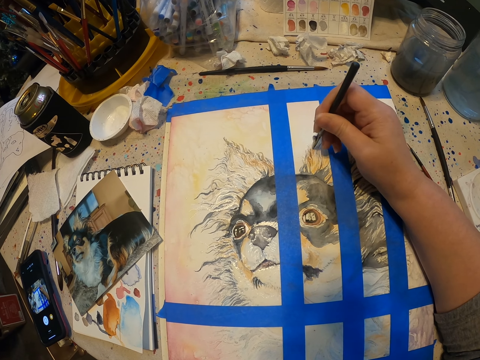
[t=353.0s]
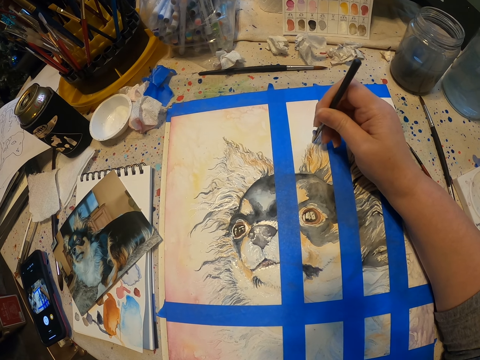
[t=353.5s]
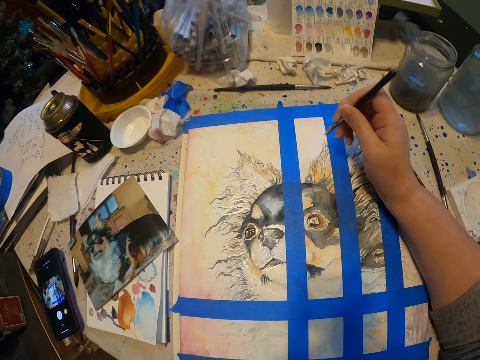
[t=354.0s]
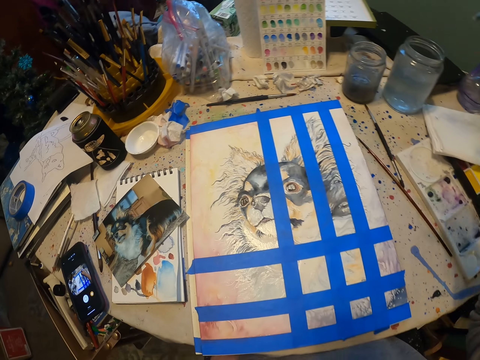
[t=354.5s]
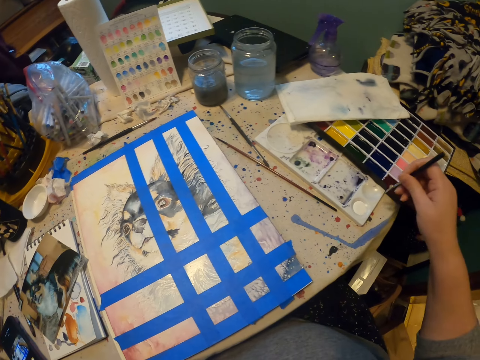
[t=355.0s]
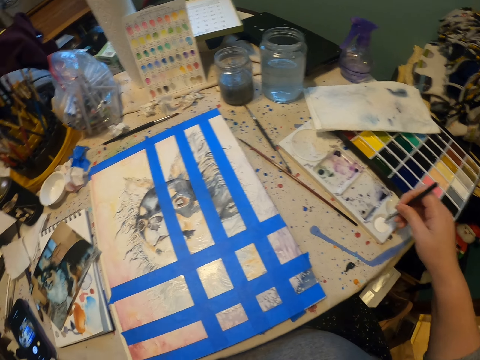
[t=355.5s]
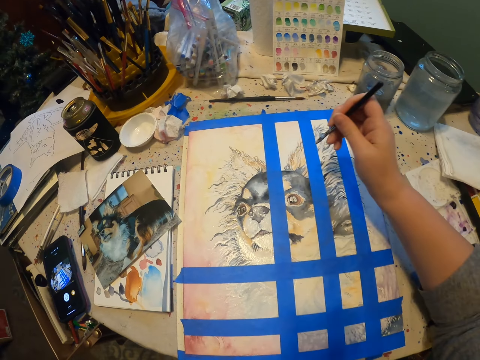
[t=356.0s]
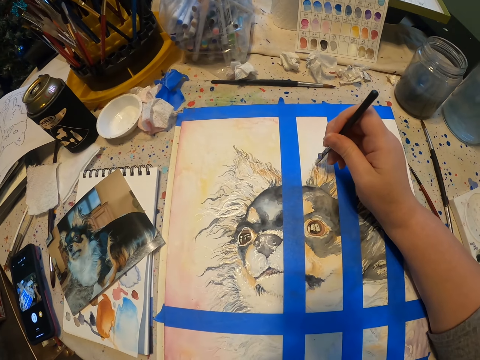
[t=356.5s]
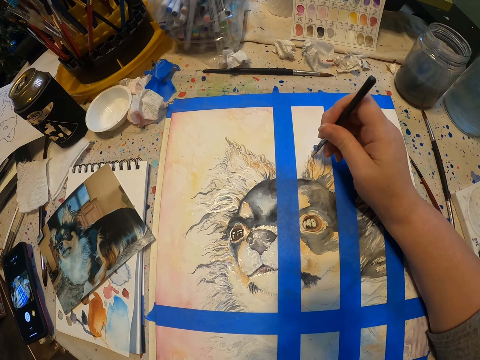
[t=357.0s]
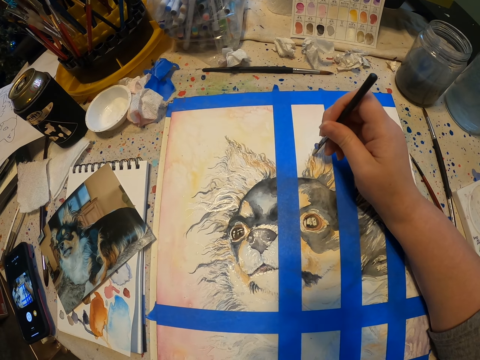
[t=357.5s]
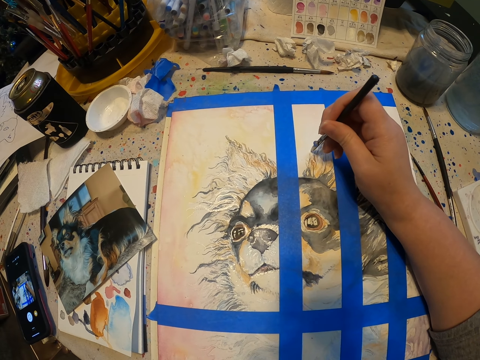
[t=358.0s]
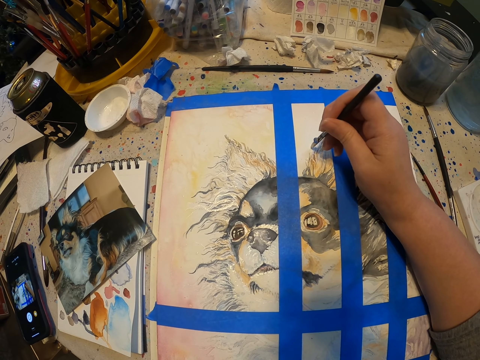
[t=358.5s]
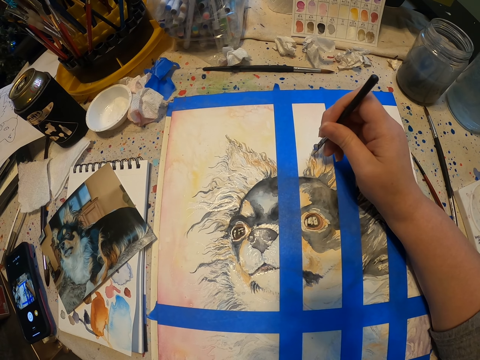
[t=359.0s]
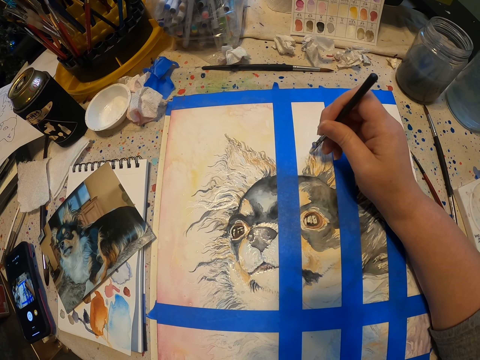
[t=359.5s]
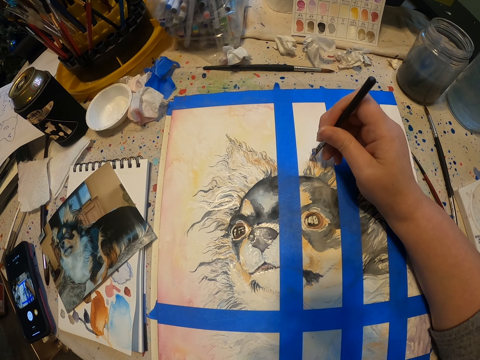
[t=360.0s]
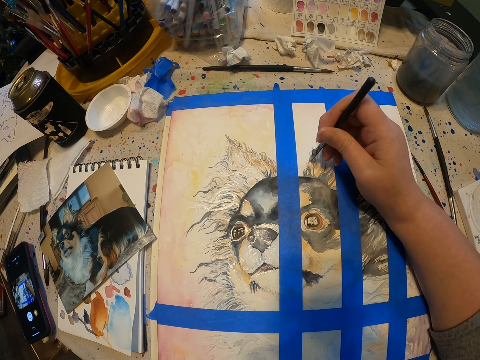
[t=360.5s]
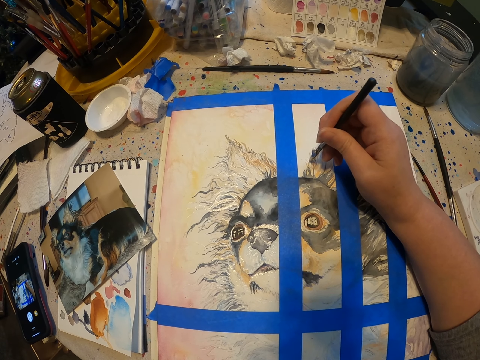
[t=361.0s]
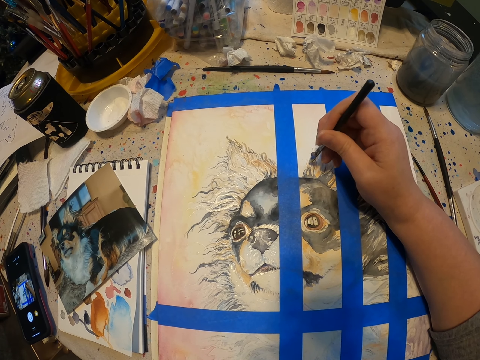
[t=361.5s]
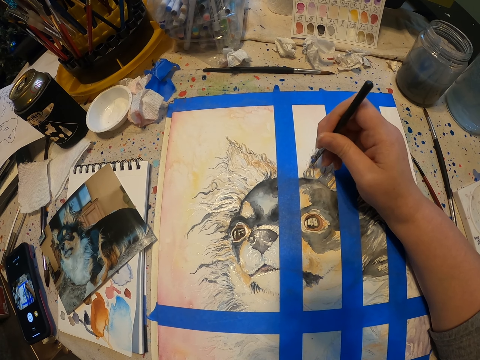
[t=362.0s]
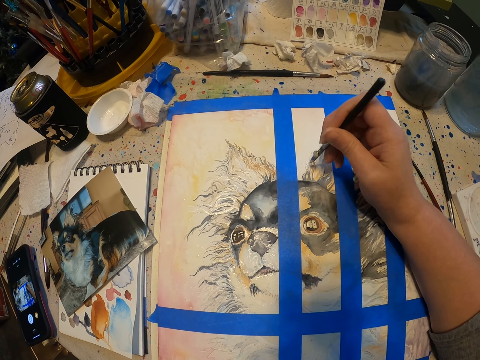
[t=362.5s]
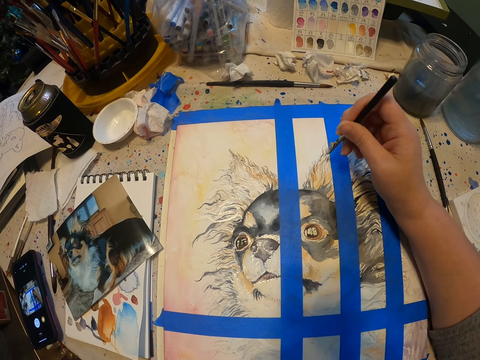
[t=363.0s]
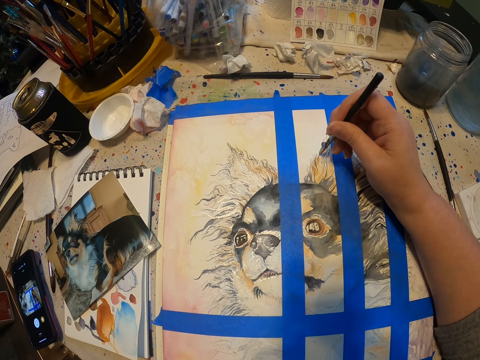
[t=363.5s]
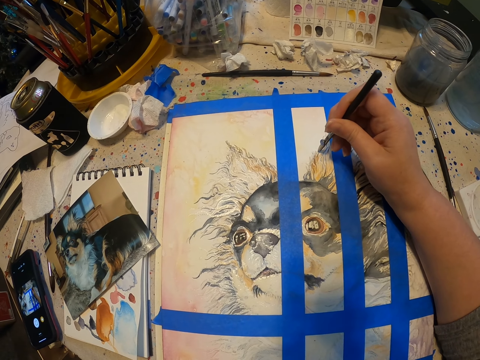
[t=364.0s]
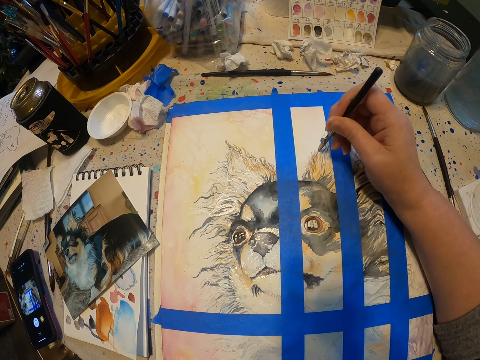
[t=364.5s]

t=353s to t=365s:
The camera wearer picks paint with the paint pen in the paint palette. They paint the art with the paint pen on the drawing paper.

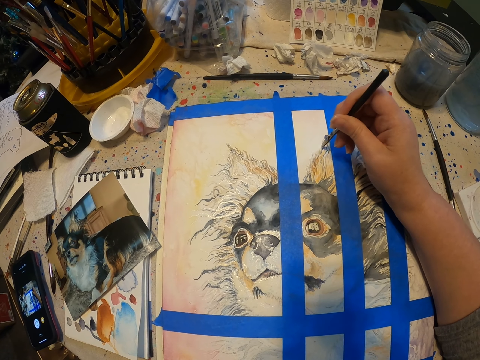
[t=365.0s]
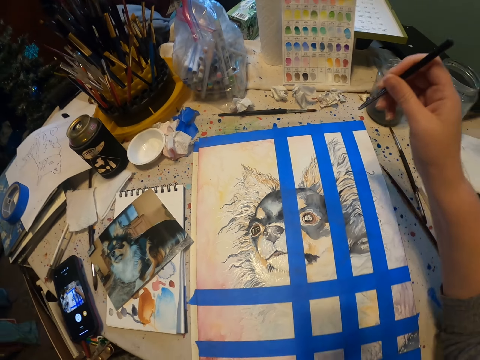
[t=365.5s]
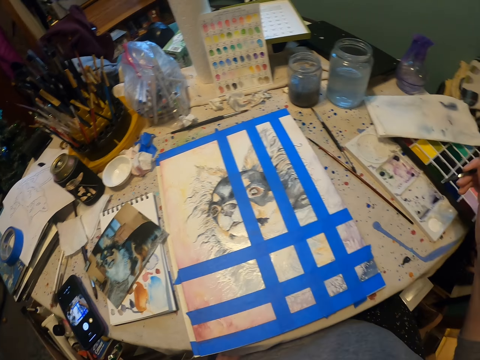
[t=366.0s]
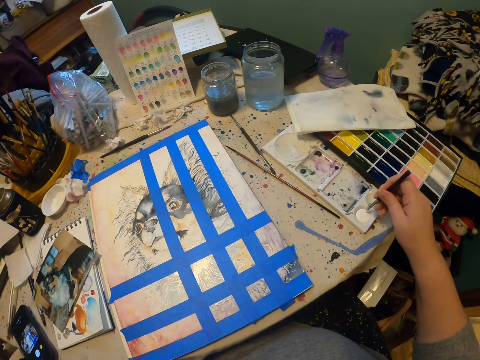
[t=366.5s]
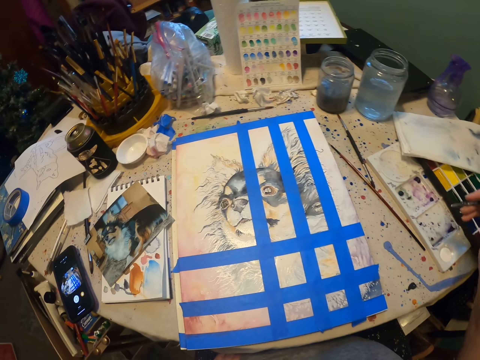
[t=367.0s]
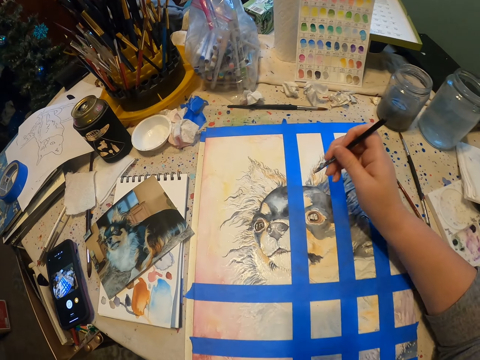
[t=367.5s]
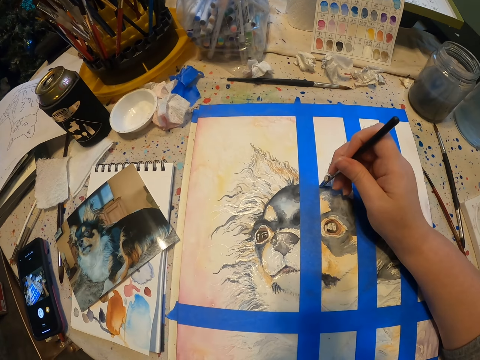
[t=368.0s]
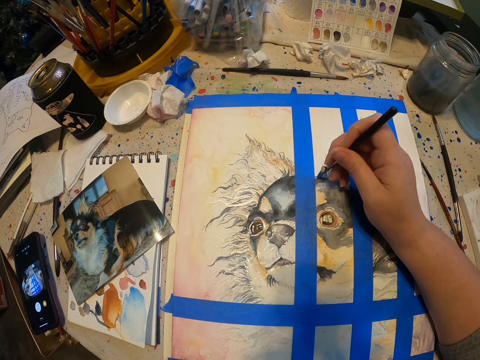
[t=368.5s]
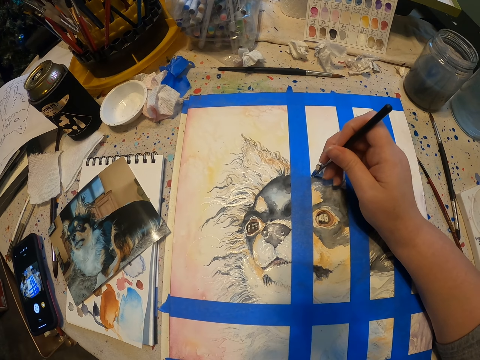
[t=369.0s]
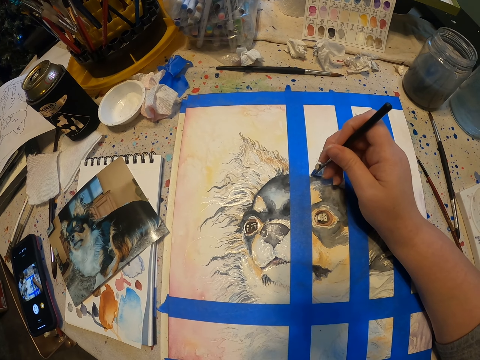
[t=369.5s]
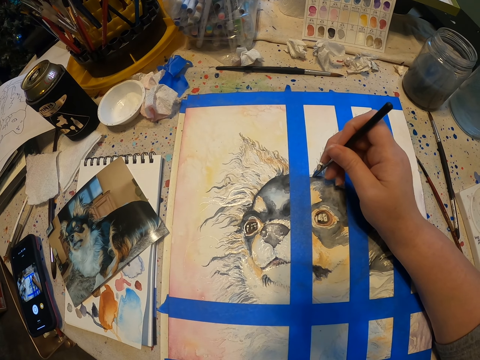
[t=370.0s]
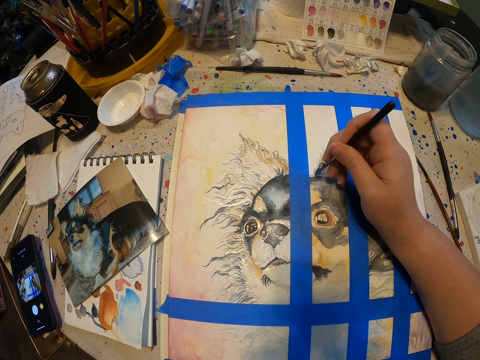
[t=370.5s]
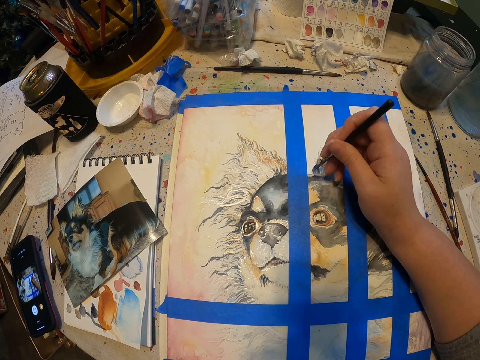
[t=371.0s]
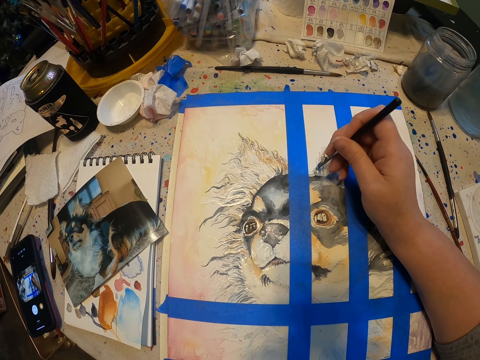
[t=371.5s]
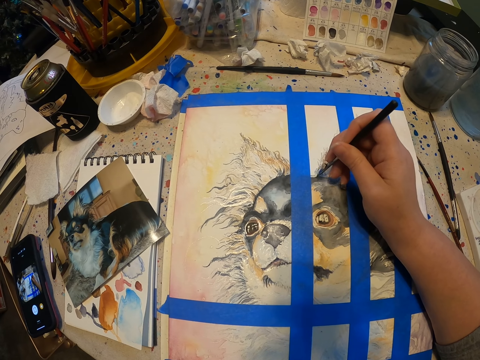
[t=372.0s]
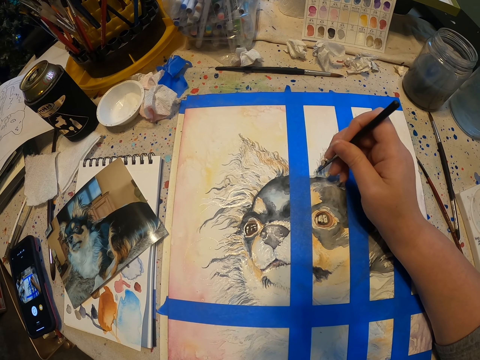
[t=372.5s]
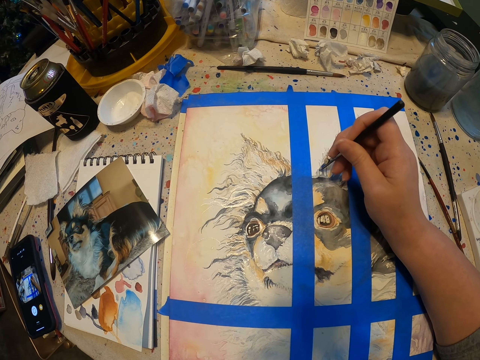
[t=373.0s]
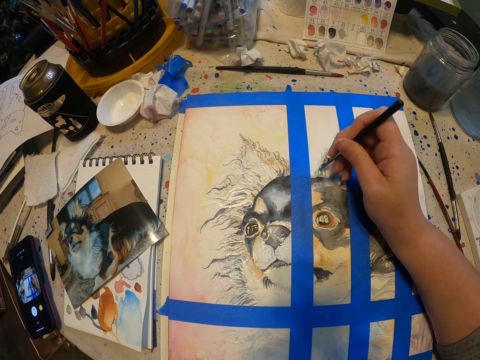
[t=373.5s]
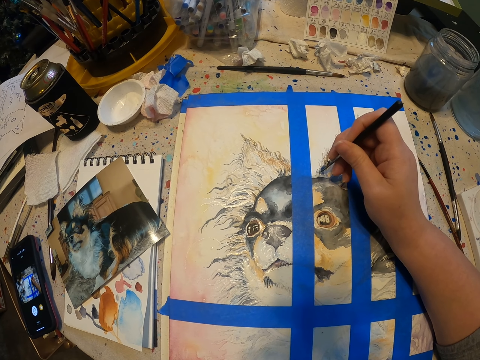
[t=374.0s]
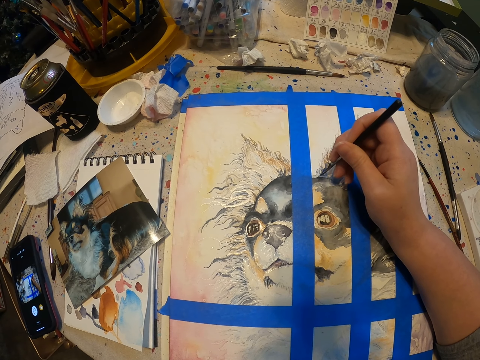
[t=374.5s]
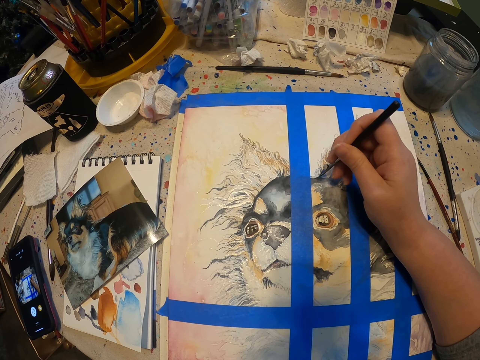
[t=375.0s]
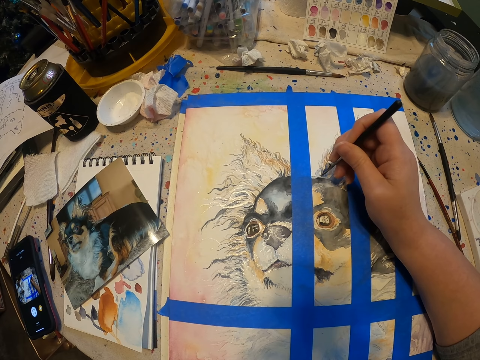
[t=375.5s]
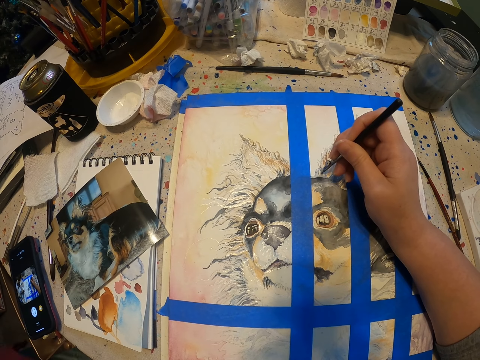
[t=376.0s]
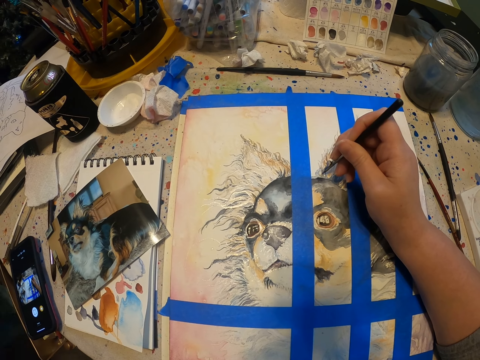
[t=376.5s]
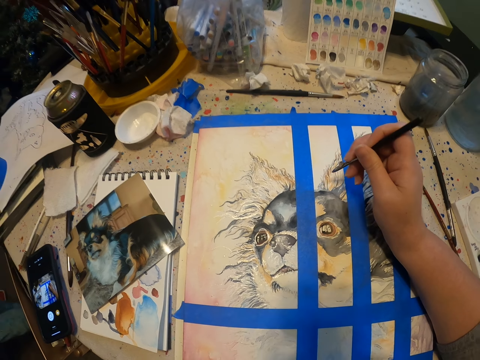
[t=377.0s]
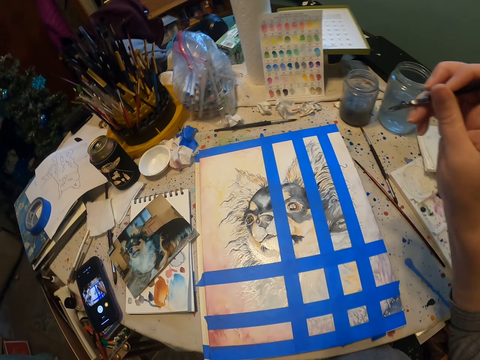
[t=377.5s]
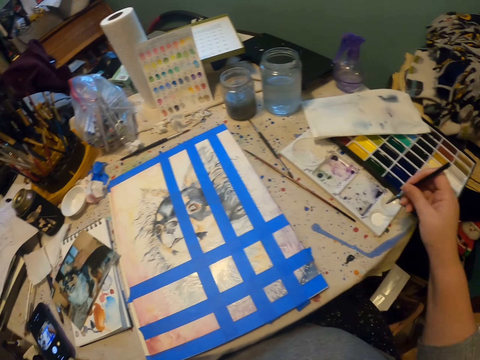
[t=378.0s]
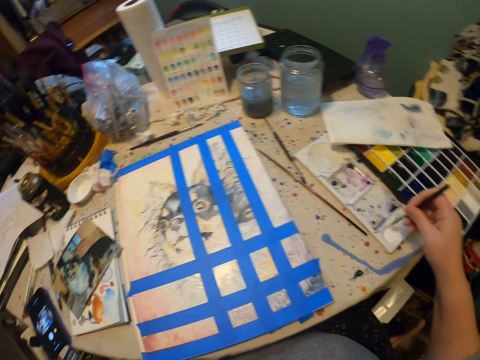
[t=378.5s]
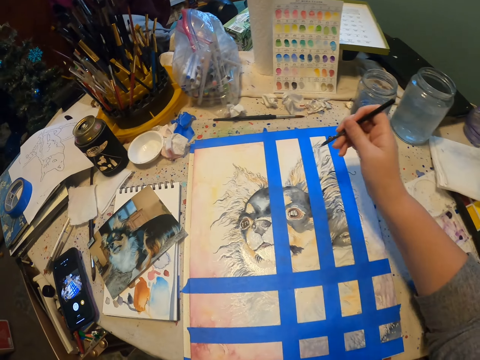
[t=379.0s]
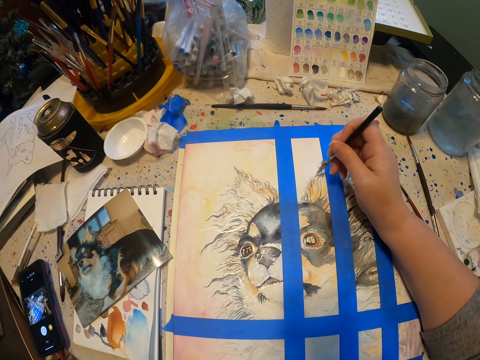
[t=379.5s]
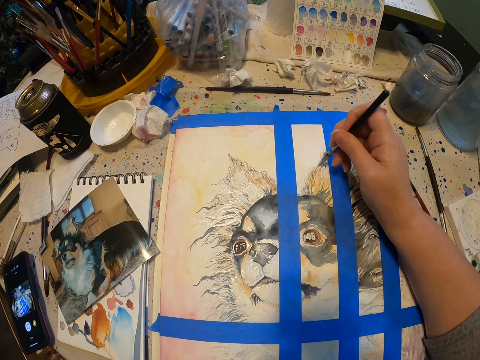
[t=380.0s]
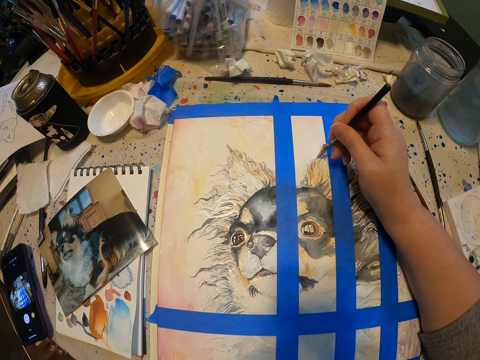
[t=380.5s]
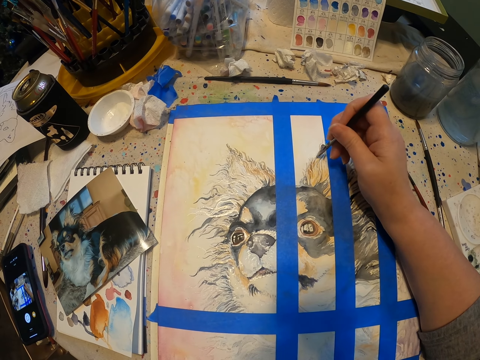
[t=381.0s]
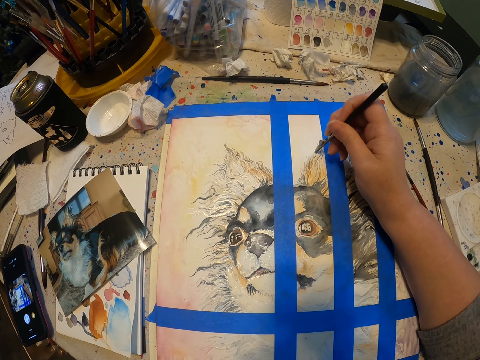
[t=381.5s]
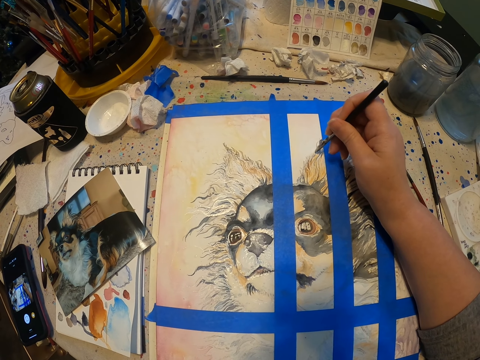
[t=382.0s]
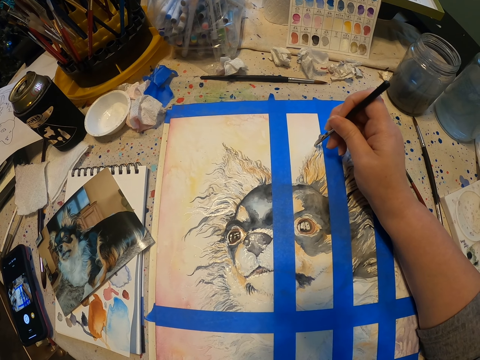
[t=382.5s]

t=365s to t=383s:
The camera wearer picks paint with the paint pen in the paint palette. They paint the art with the paint pen on the drawing paper. They pick paint with the paint pen in the paint palette. They paint the art with the paint pen on the drawing paper.
